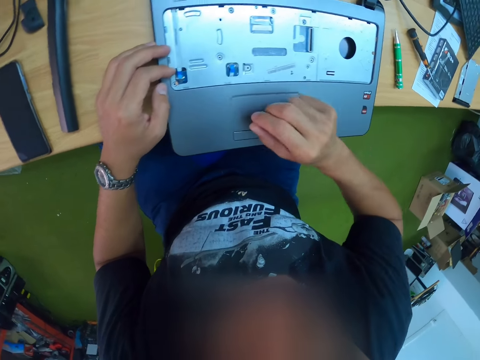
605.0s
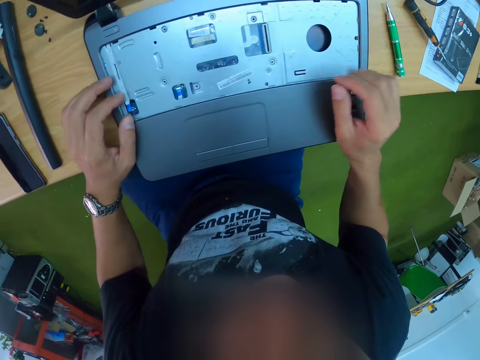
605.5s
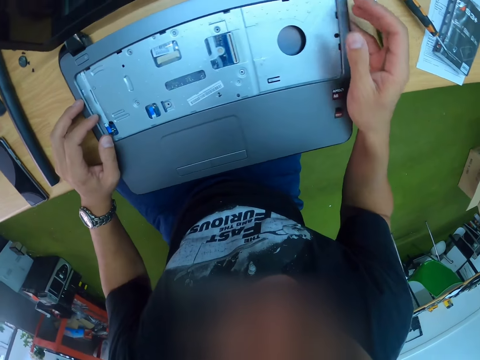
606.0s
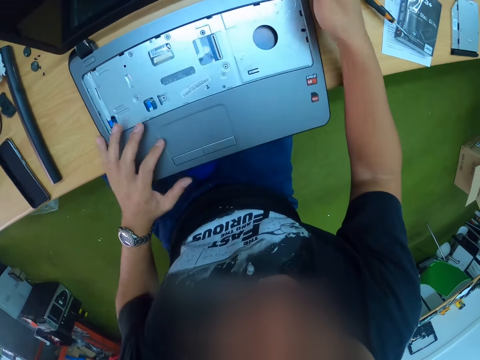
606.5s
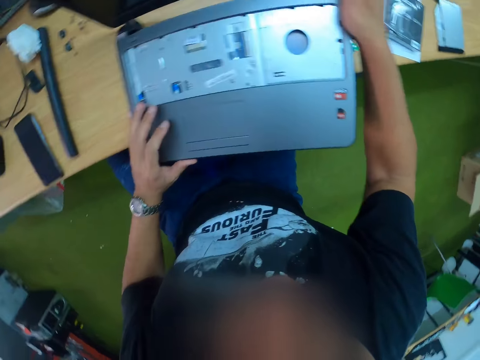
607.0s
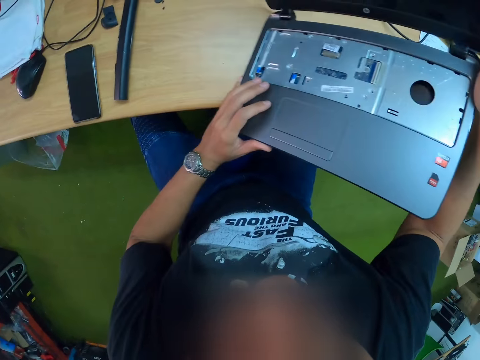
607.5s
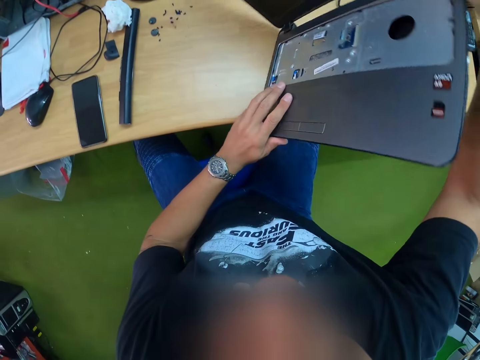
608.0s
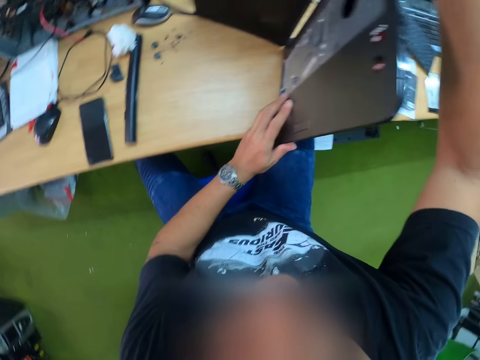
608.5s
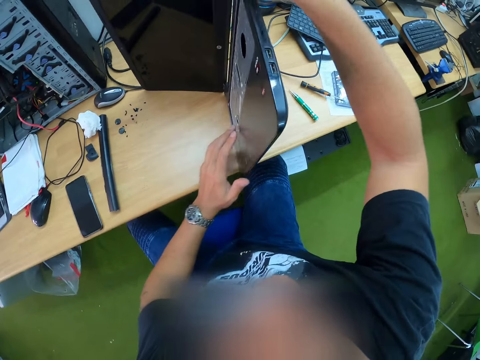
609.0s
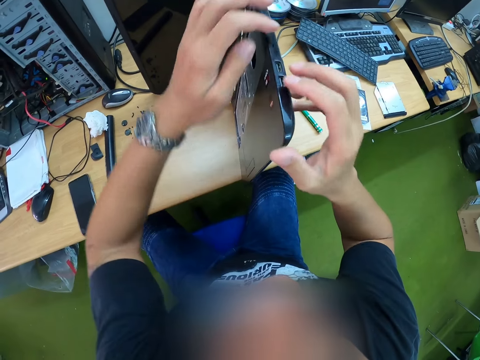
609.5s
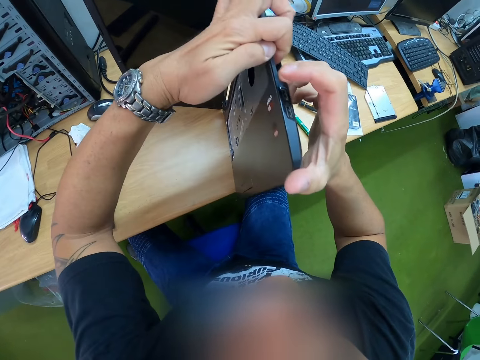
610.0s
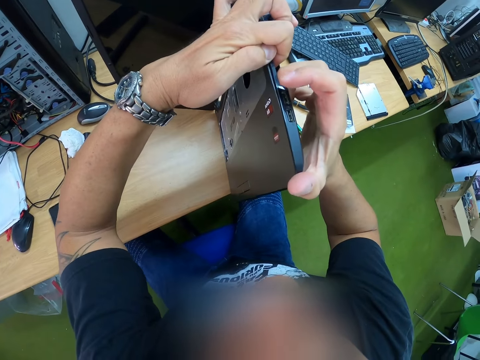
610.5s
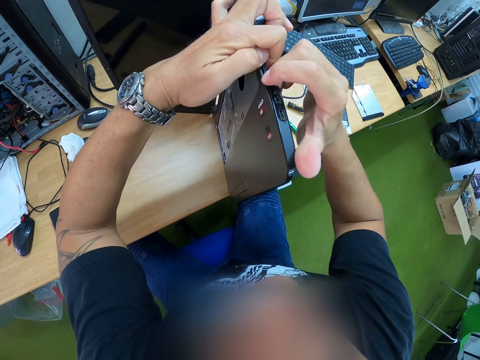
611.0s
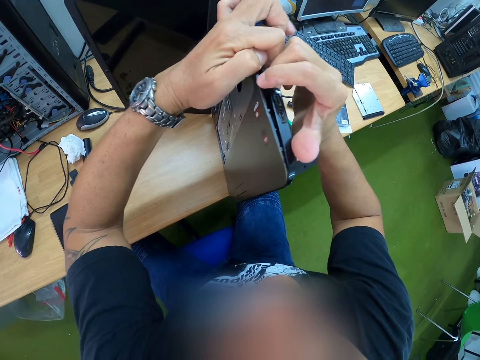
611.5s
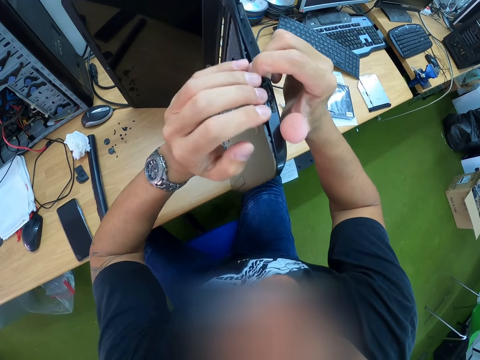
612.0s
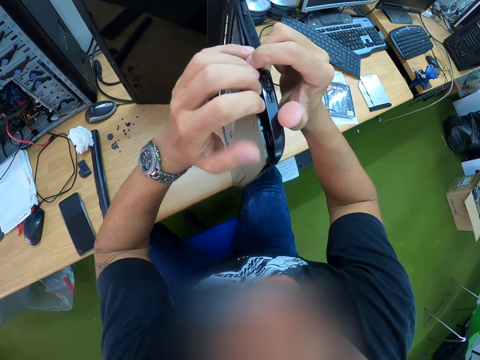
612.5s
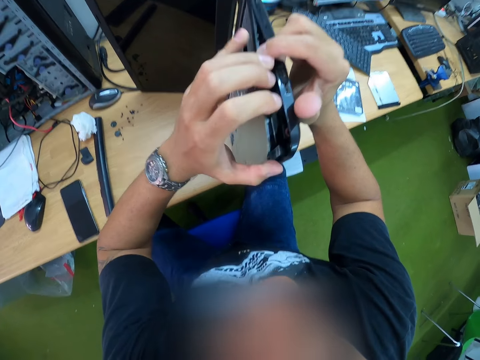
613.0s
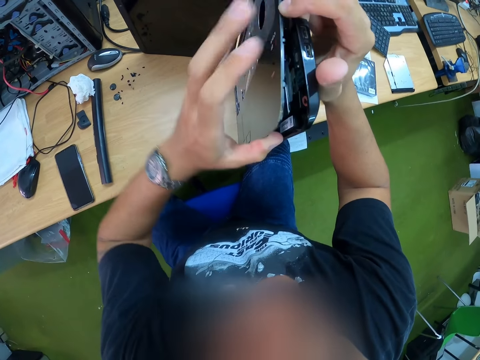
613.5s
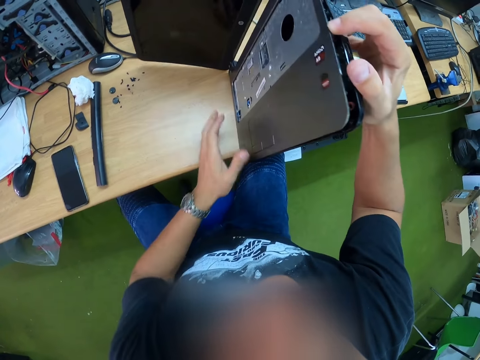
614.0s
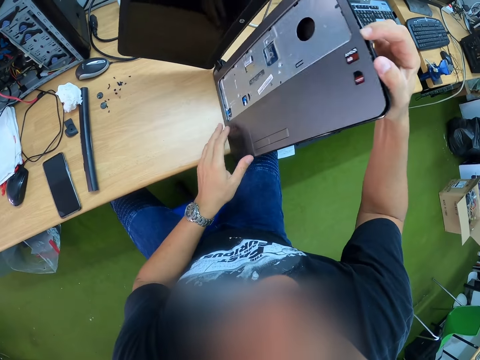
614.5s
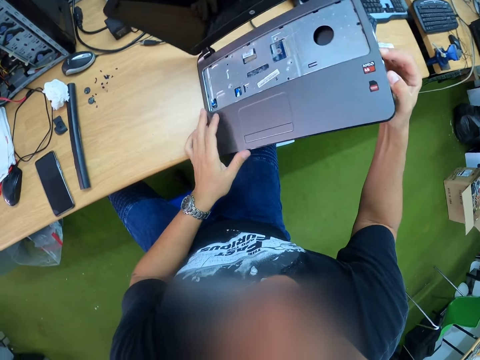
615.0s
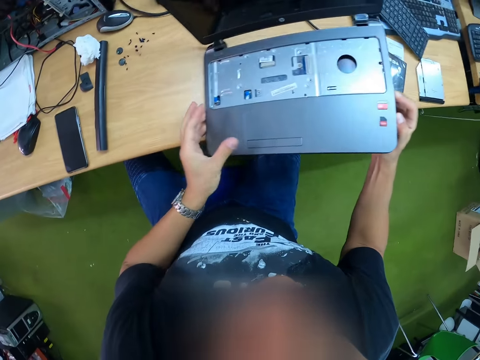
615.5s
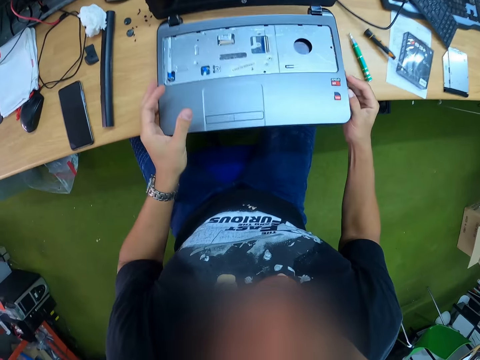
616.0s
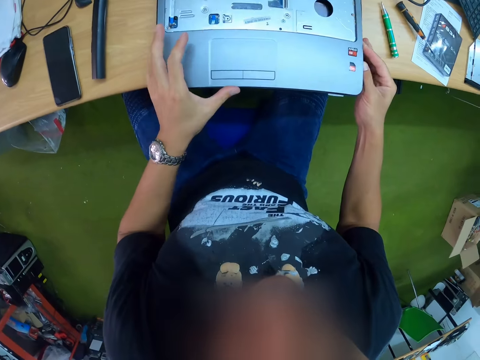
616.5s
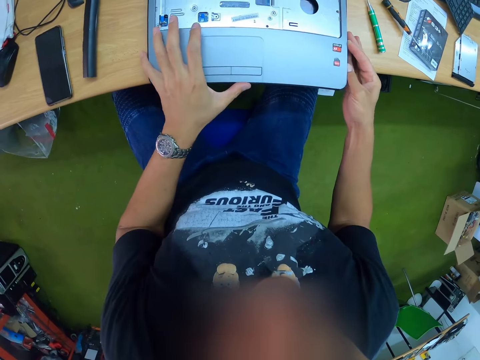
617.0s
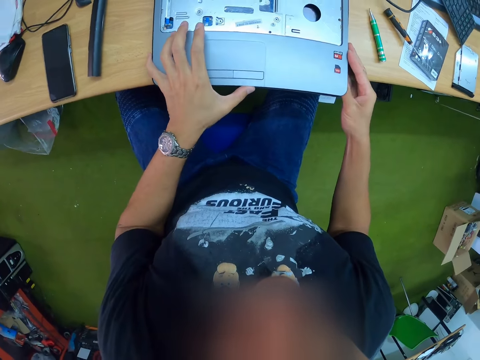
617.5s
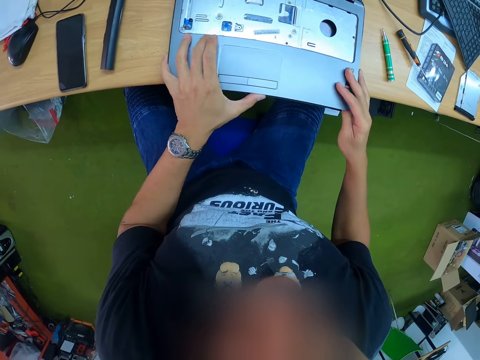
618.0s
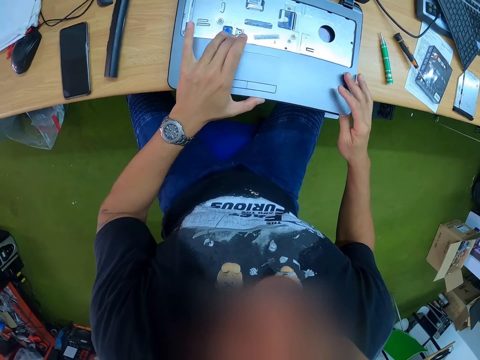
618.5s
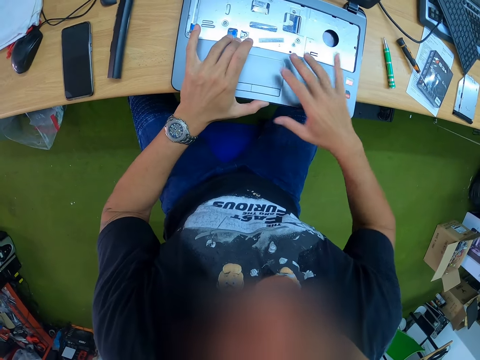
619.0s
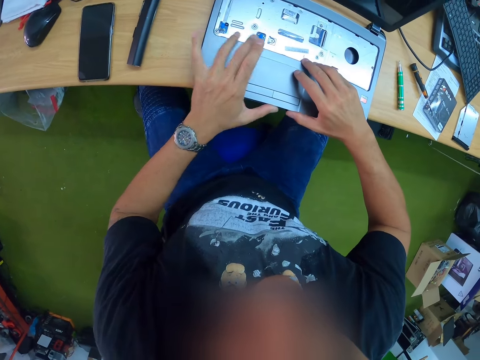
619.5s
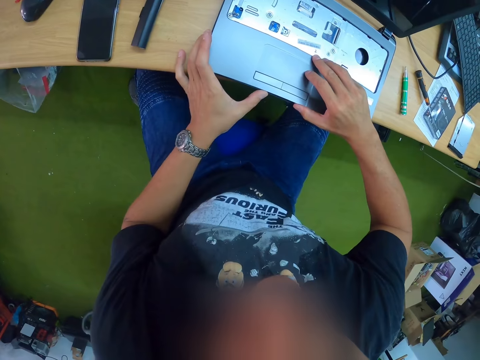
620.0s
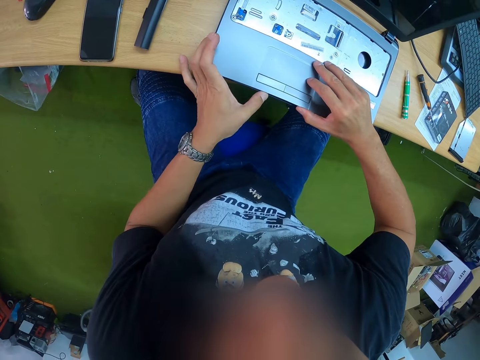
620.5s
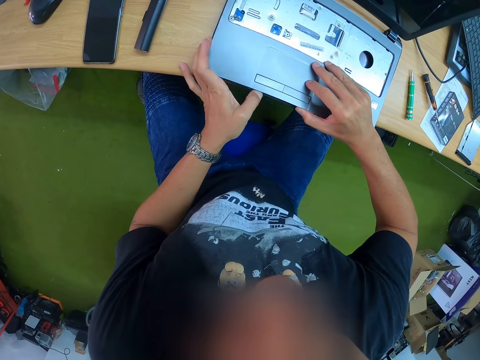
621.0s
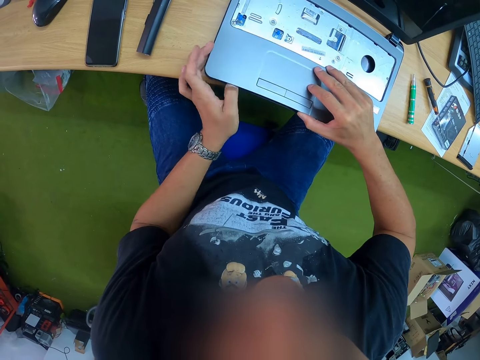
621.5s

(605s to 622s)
The camera wearer moves the right hand on the laptop. He pushes the laptop on the table. He places the laptop on its side with both hands. He turns the laptop. He moves both hands. He opens the palm rest assembly with both hands. He places the laptop properly on the workbench with both hands. He opens the palm rest assembly with both hands.

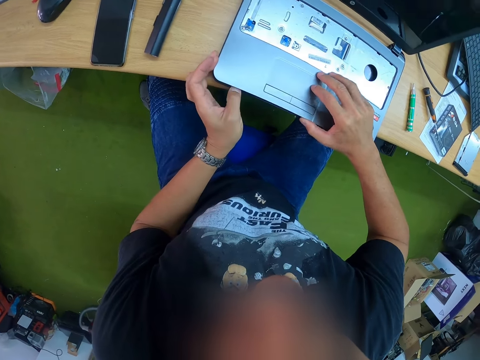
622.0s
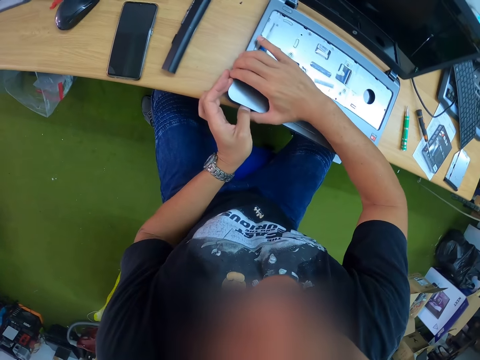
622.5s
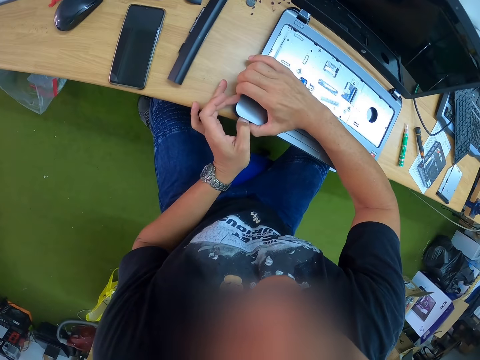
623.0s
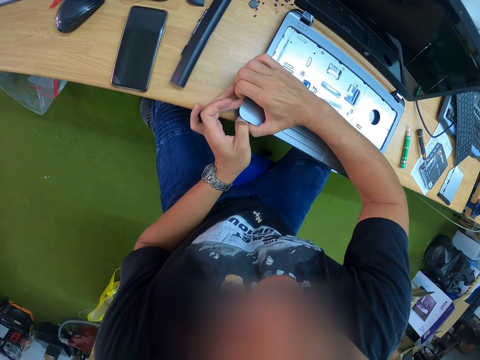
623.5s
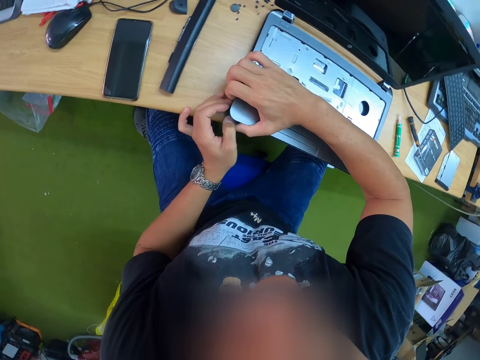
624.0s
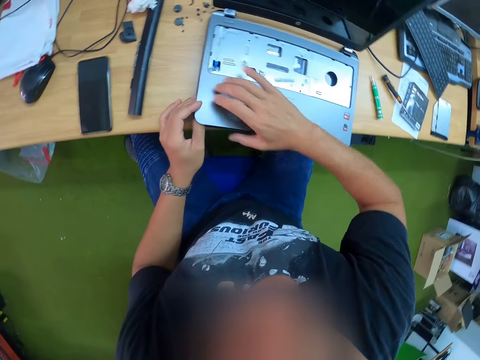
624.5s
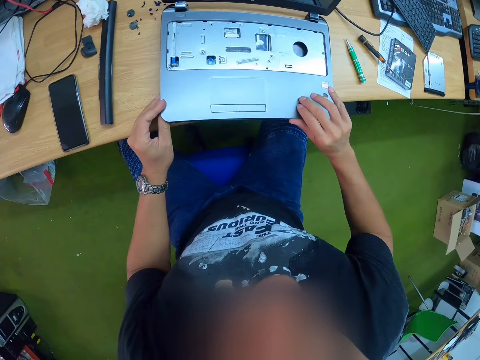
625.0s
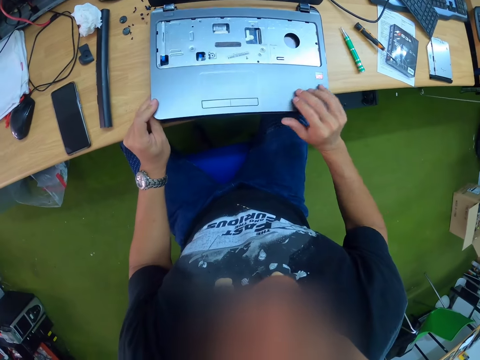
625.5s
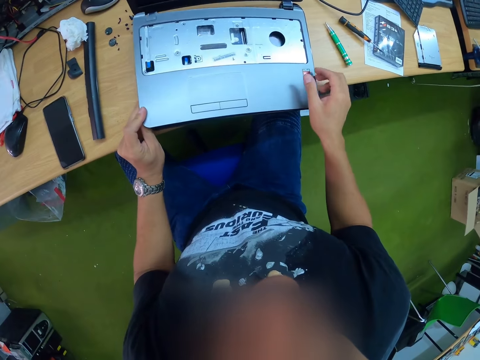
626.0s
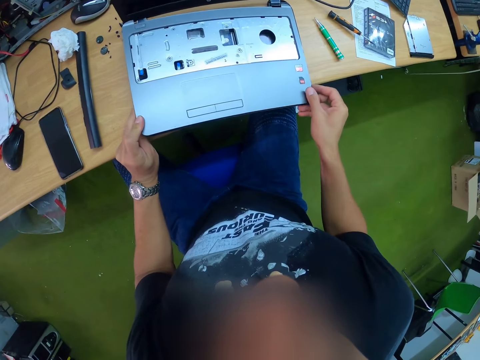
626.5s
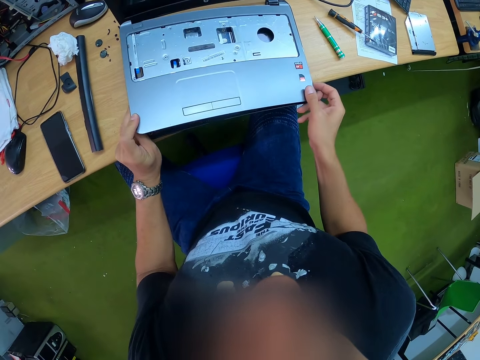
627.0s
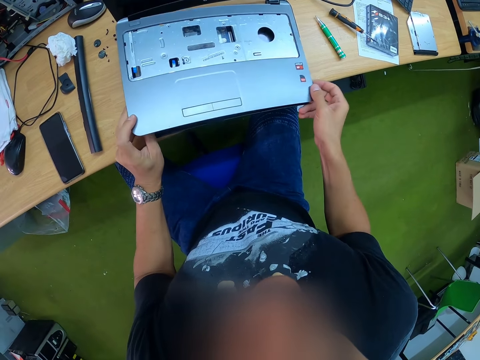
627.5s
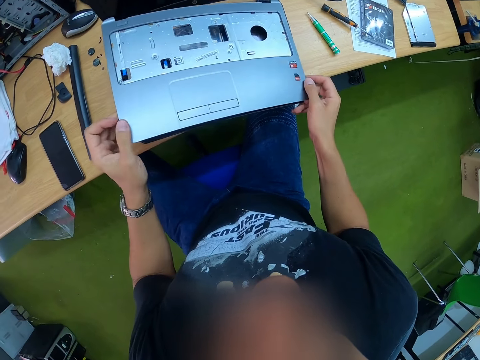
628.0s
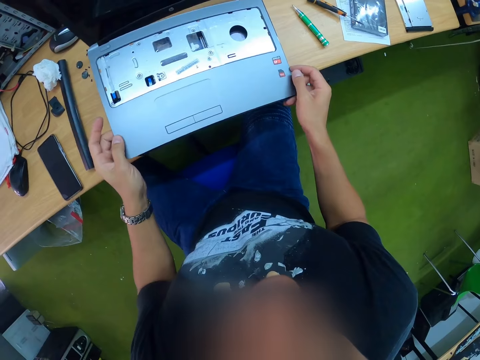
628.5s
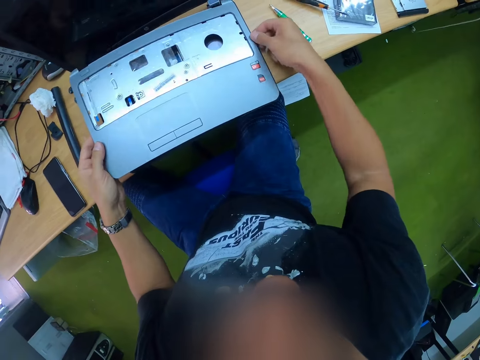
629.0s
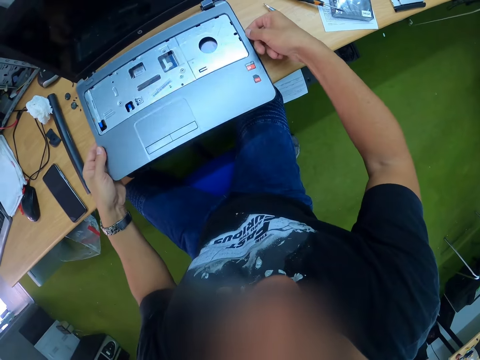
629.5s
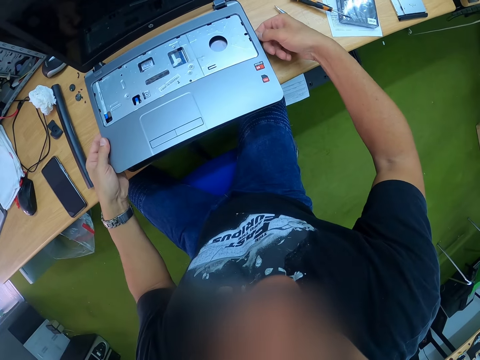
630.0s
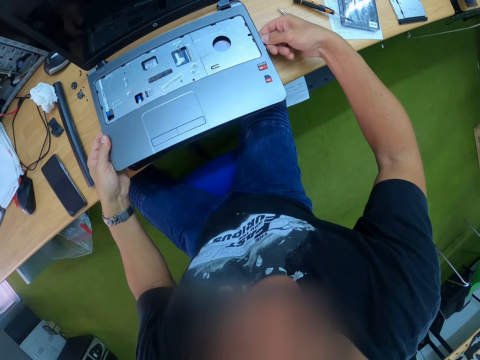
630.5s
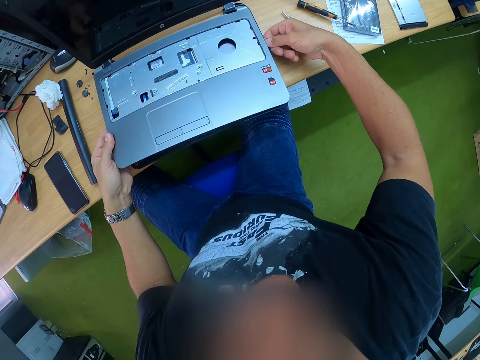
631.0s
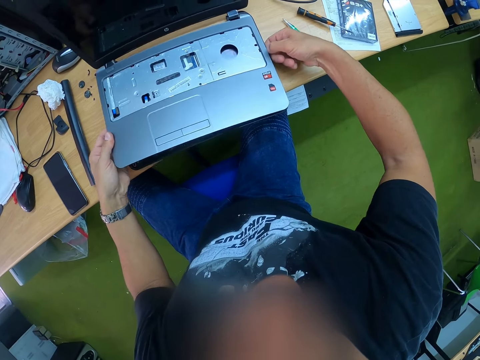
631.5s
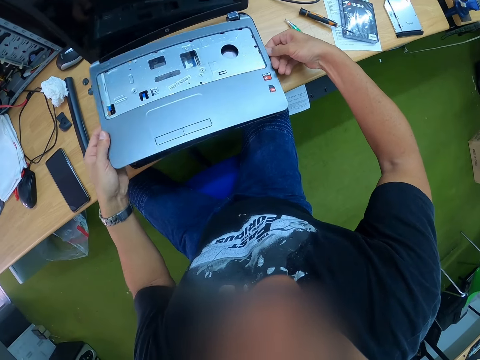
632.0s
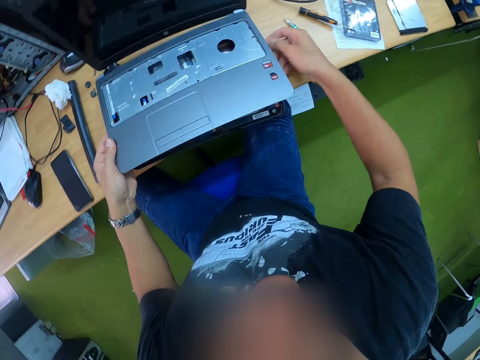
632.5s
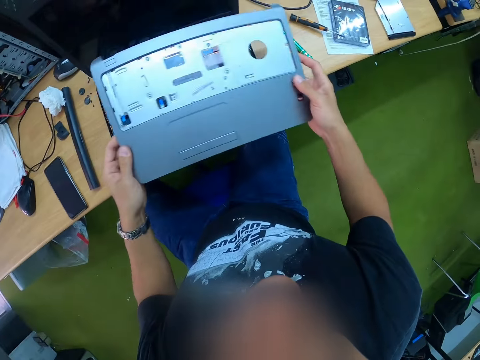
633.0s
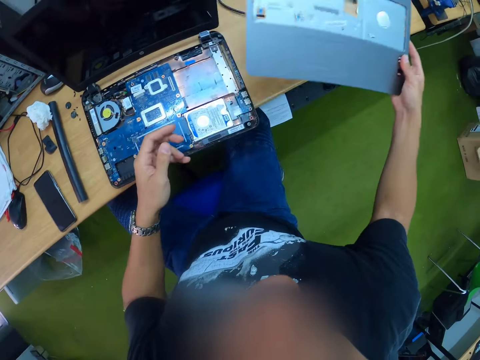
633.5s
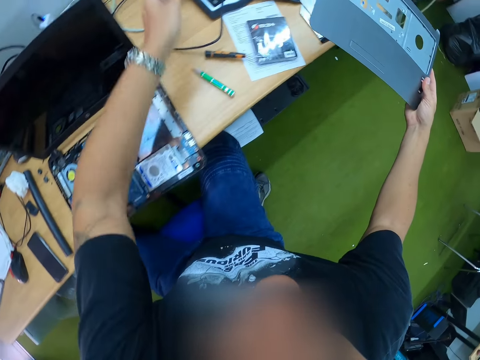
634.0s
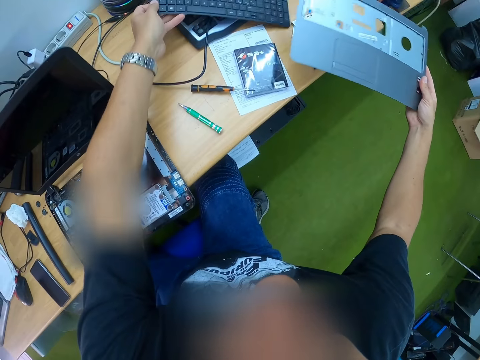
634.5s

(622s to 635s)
The camera wearer pulls the palm rest assembly. He lifts the palm rest assembly and moves the palm rest assembly. He picks up the keyboard from the workbench with his left hand.
